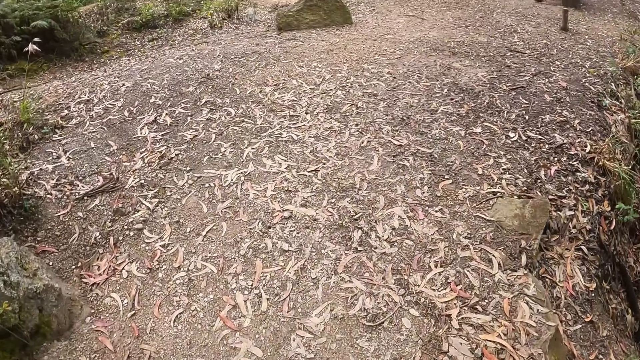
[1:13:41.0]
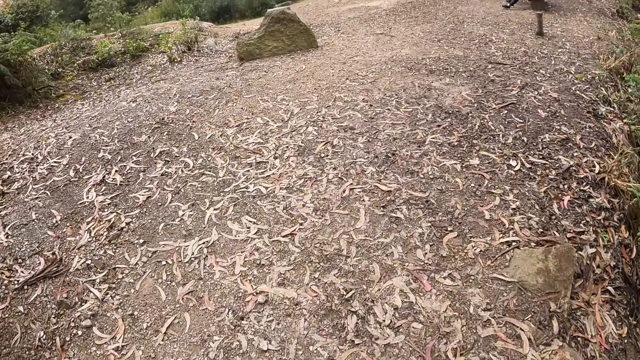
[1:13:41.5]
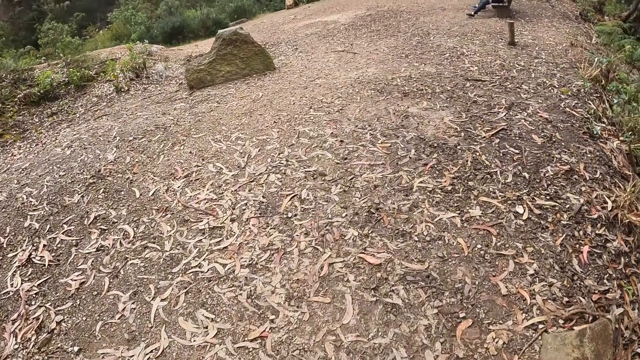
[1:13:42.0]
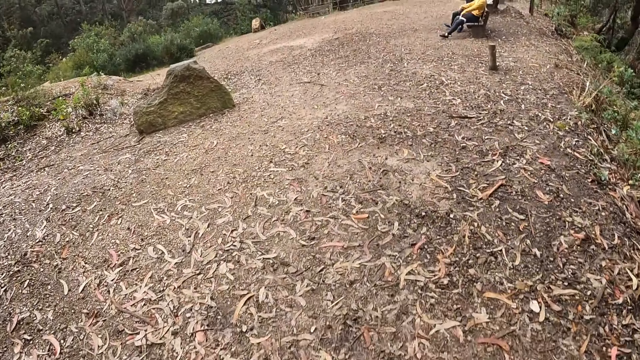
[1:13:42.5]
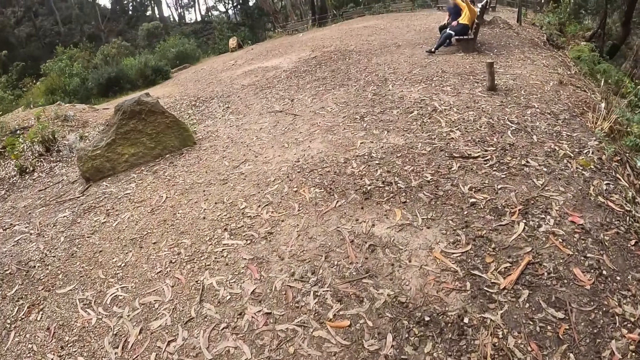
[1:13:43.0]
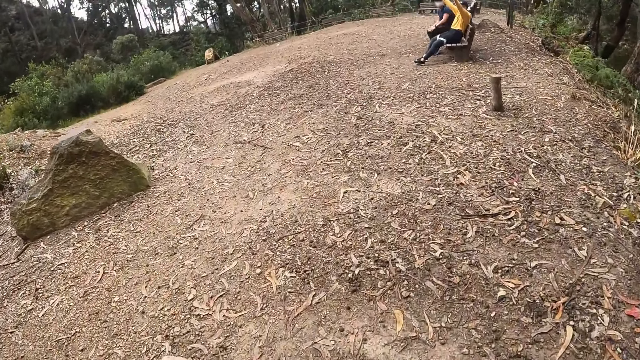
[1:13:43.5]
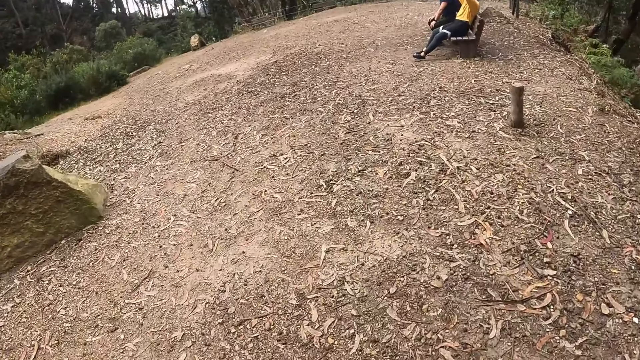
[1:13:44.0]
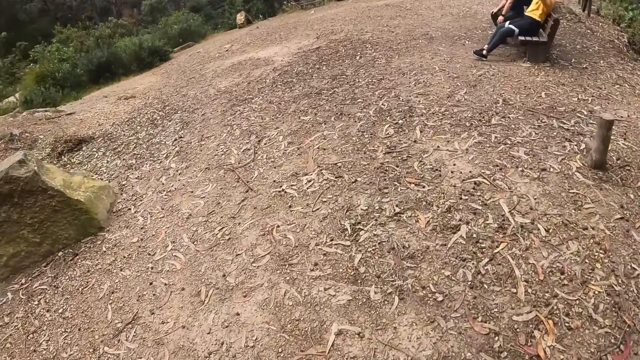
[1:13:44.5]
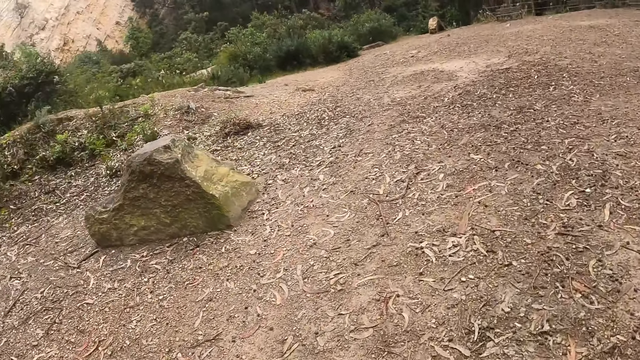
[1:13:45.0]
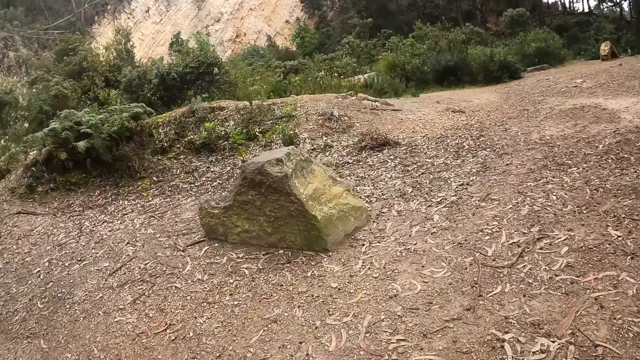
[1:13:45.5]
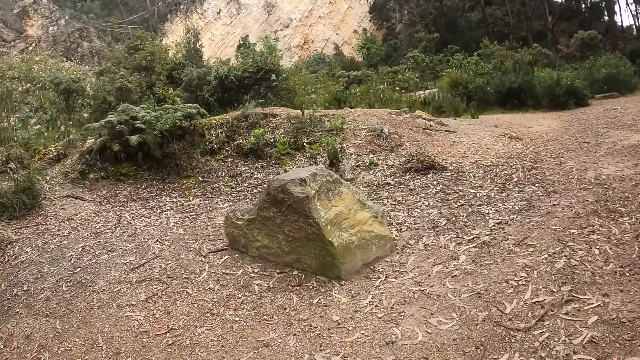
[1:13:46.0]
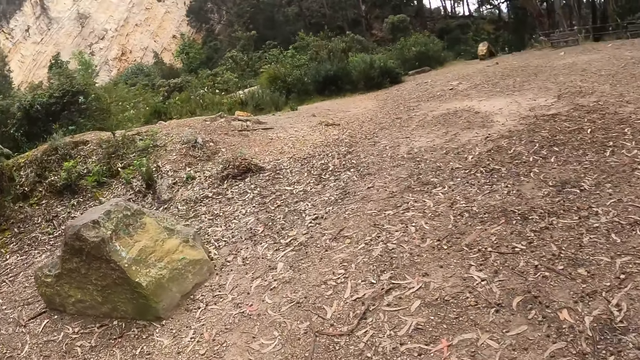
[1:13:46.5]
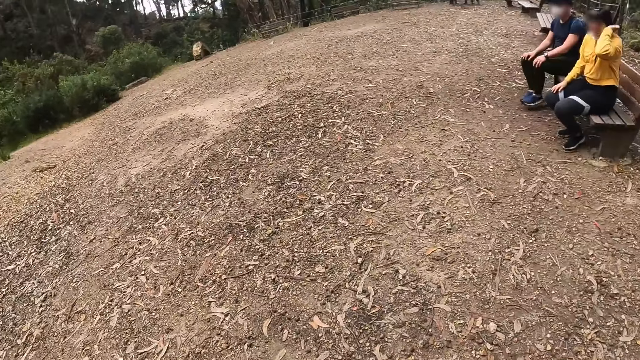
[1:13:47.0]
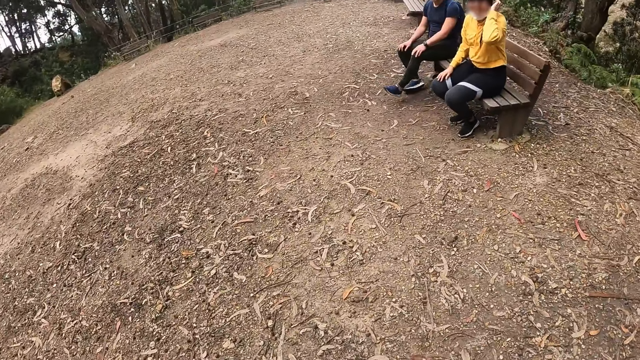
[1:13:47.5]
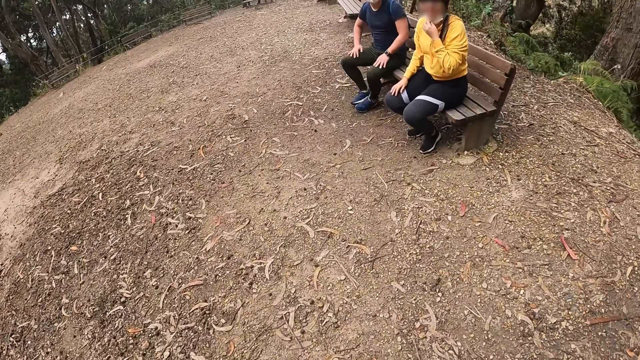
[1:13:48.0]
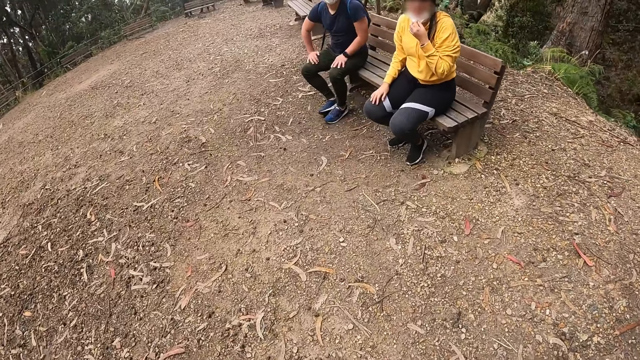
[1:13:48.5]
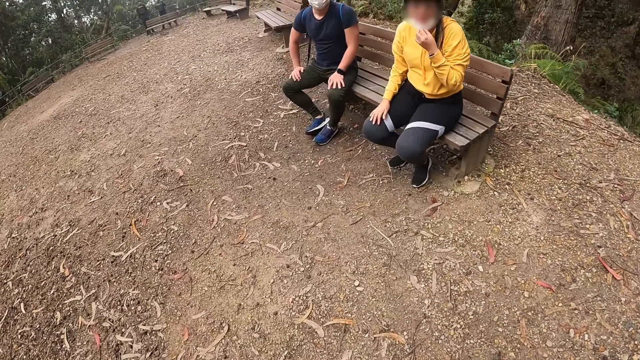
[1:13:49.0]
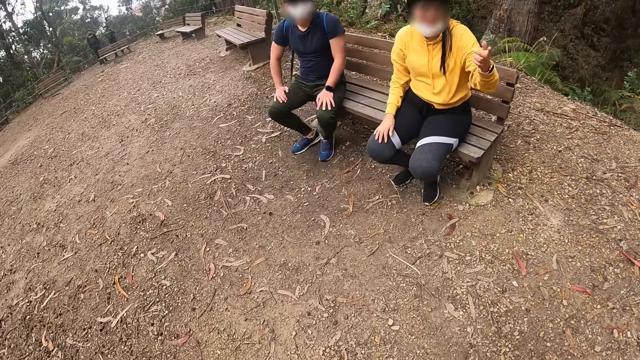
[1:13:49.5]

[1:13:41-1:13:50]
The camera wearer walks on the ground. They look at the stone. They walk toward the seat. They interact with a woman, a man and another woman.

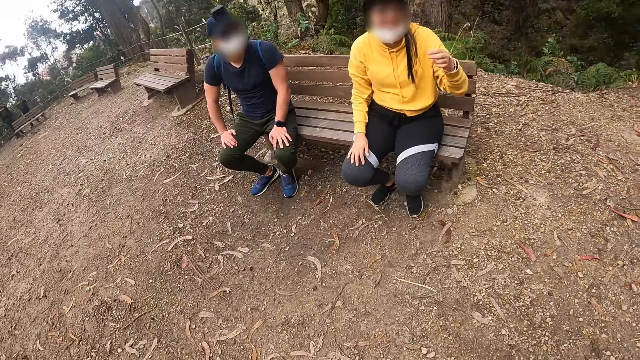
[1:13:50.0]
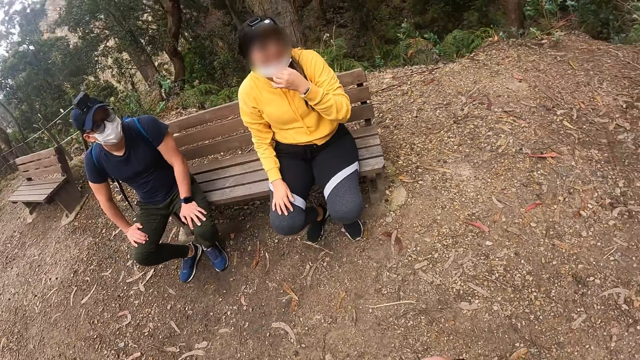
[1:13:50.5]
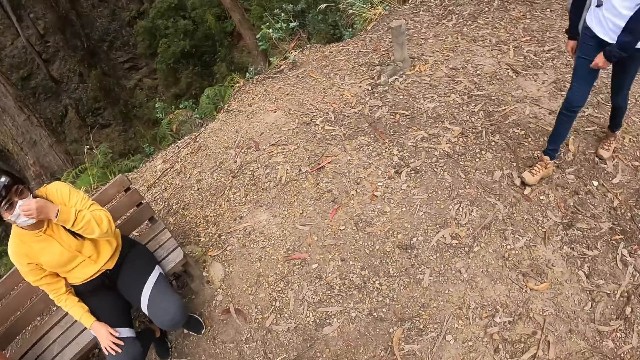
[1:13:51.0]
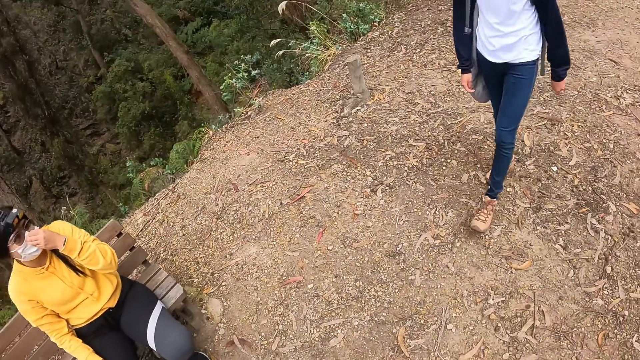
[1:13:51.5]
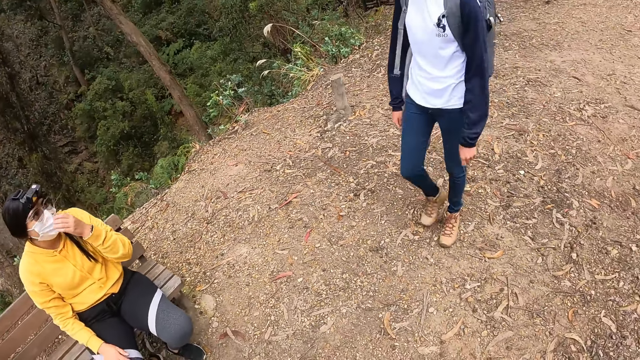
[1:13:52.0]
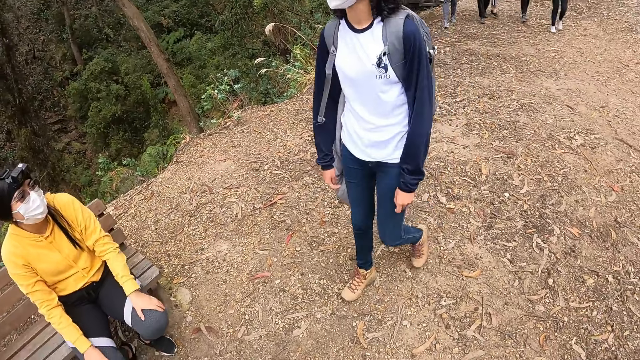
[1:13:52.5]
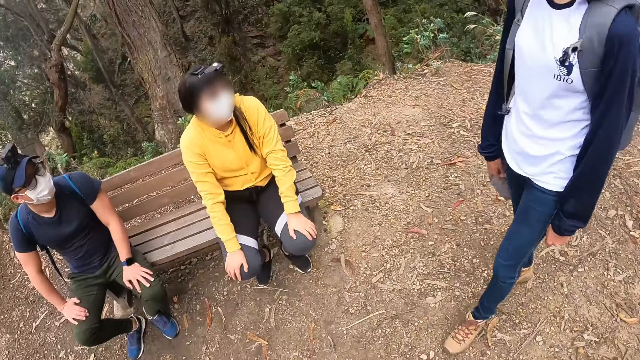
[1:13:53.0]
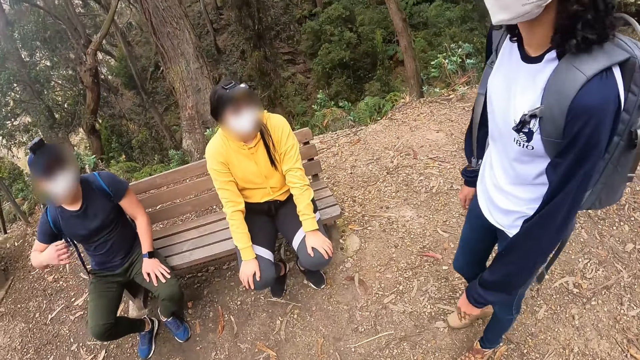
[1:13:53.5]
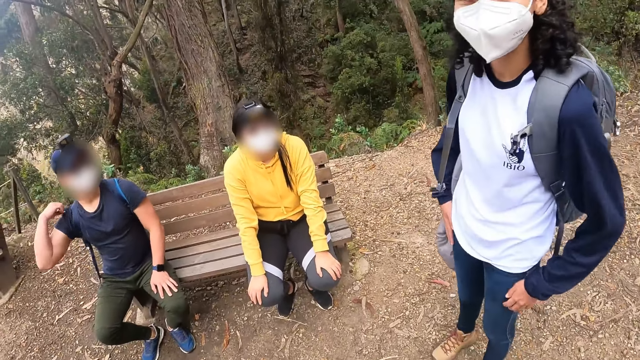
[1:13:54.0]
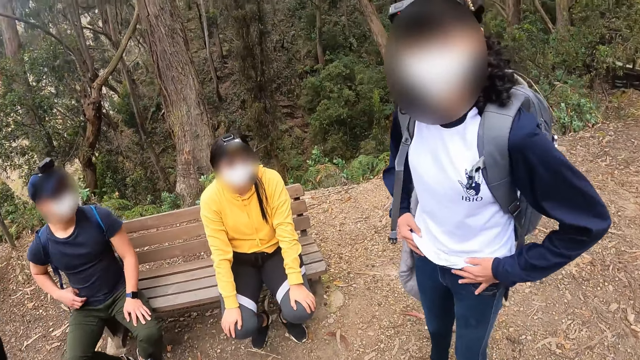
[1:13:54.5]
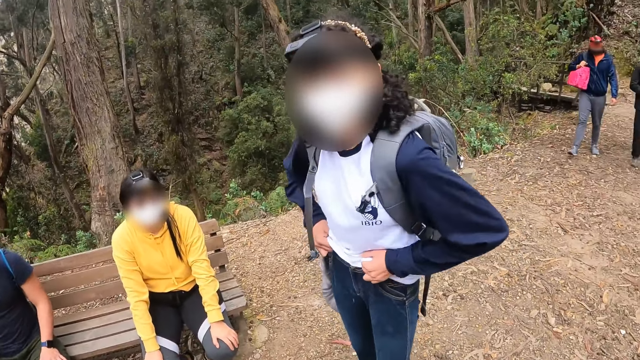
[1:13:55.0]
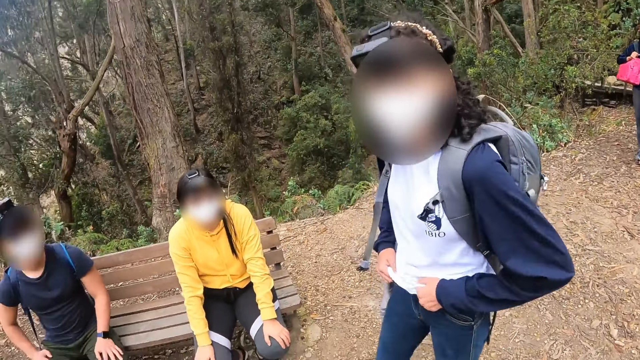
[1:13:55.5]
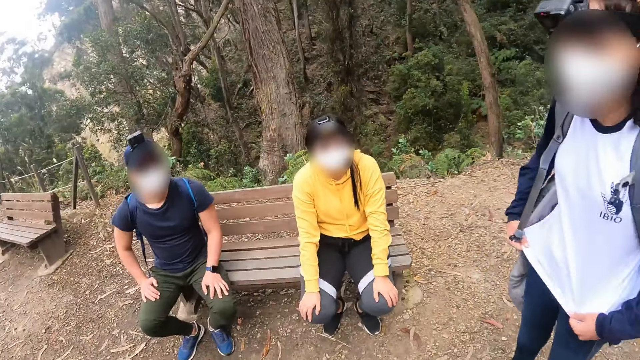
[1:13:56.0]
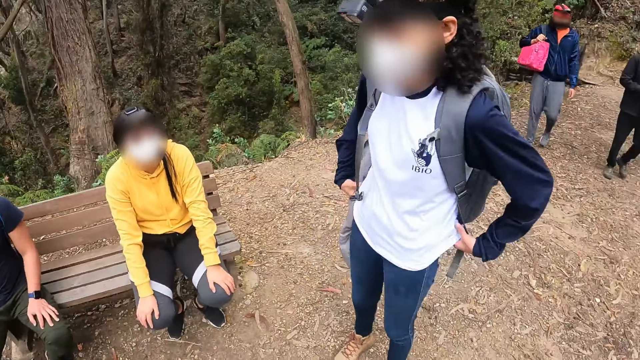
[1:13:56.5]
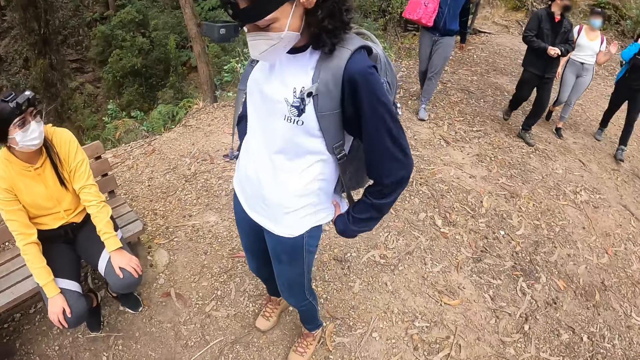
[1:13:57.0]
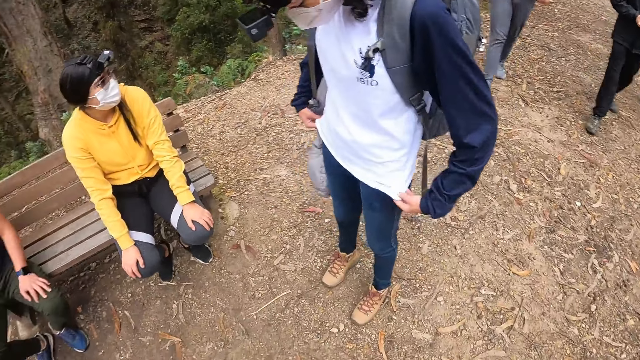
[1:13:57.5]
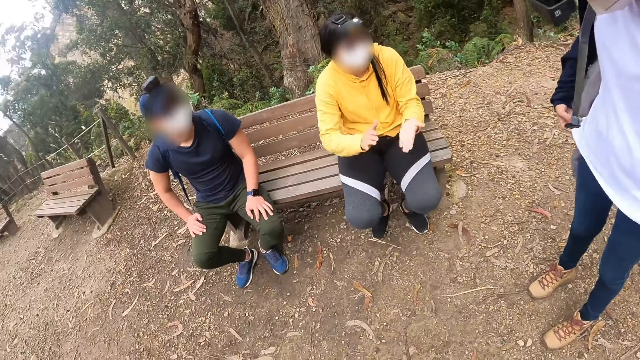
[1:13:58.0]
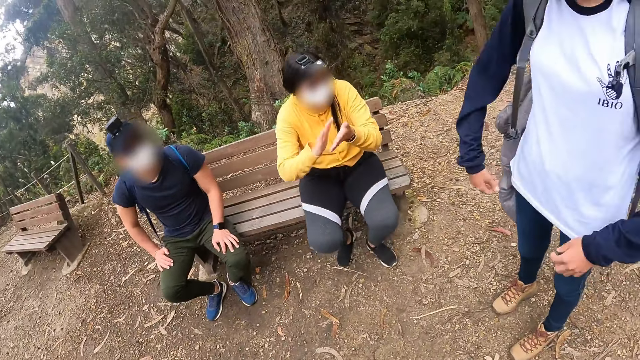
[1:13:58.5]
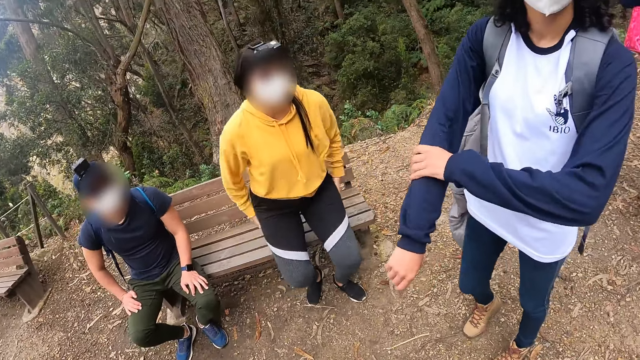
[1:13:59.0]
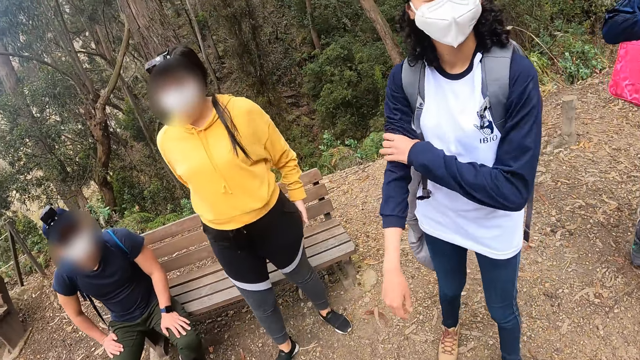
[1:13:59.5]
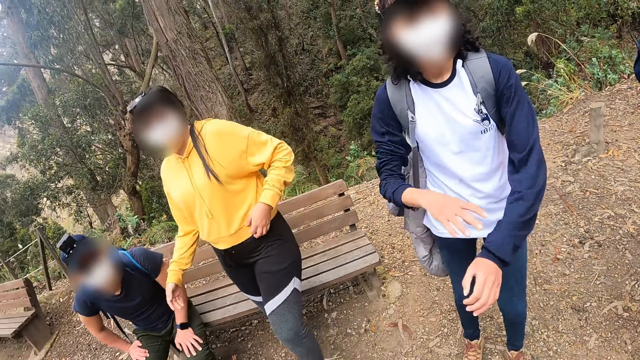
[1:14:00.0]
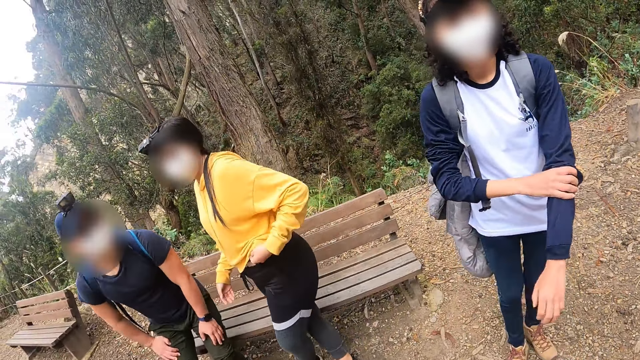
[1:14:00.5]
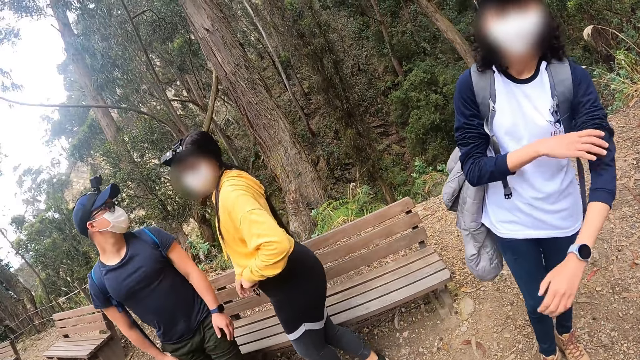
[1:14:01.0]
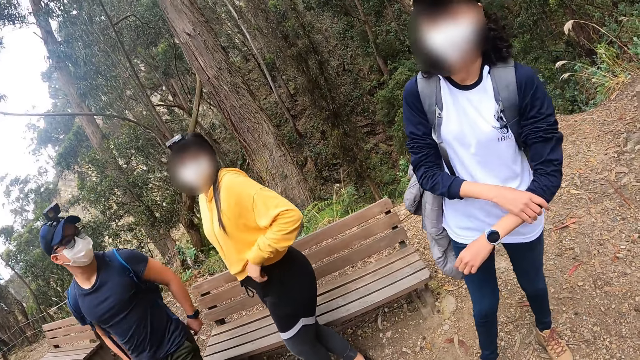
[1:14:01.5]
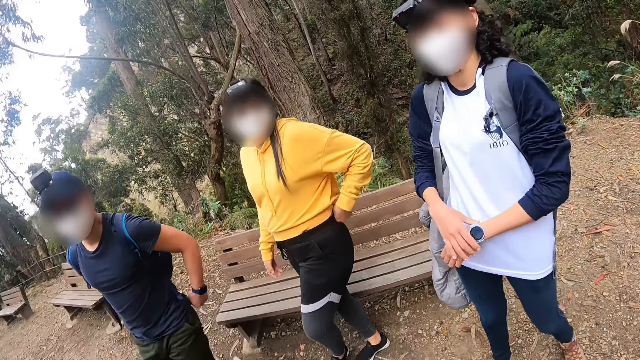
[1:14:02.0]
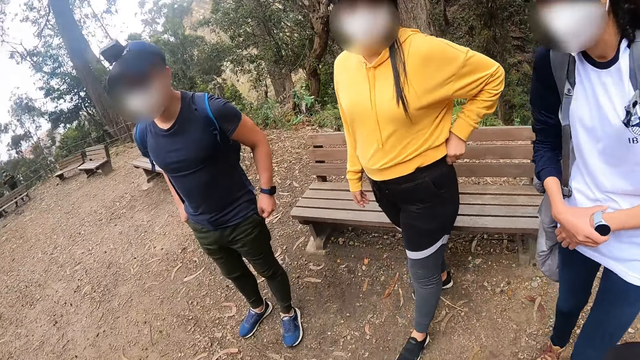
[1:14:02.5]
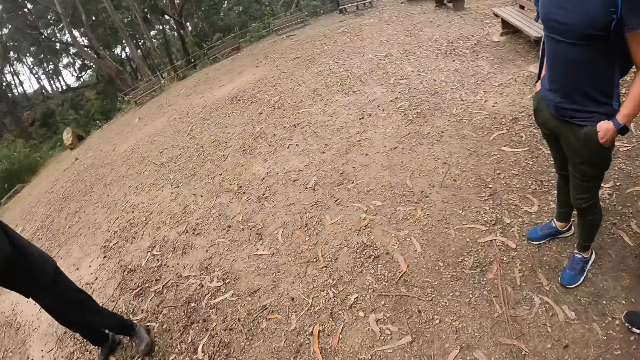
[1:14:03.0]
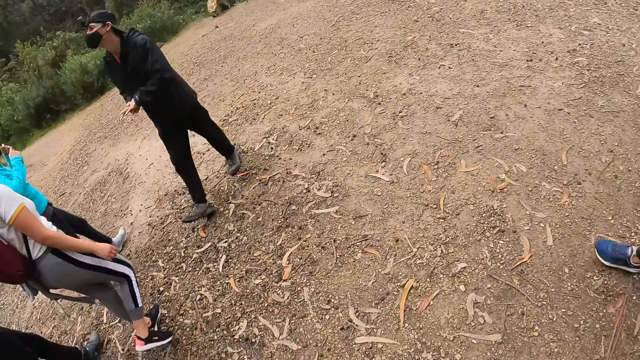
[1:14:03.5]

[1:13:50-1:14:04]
The first woman straightens the hand. She touches the face mask. The camera wearer looks at the first woman. The other woman adjusts her trousers with both hands. The camera wearer adjusts her camera with her left hand. She lifts the hand. The other woman adjusts her shirt with both hands. The first woman gesticulates with her hands. She stands. The other woman adjusts her right sleeve with her left hand. She pulls the jacket. The man stands. The first woman adjusts her trousers with her left hand. The other woman adjusts her left sleeve with her right hand. She holds the watch.
